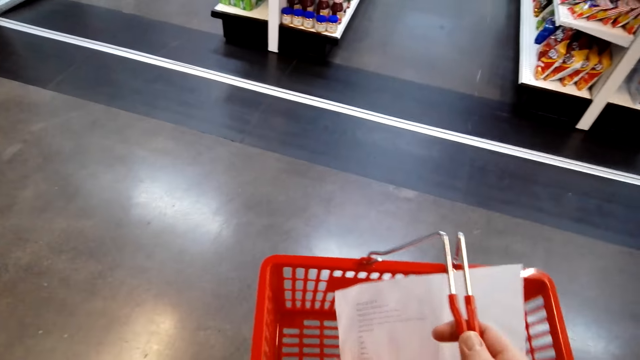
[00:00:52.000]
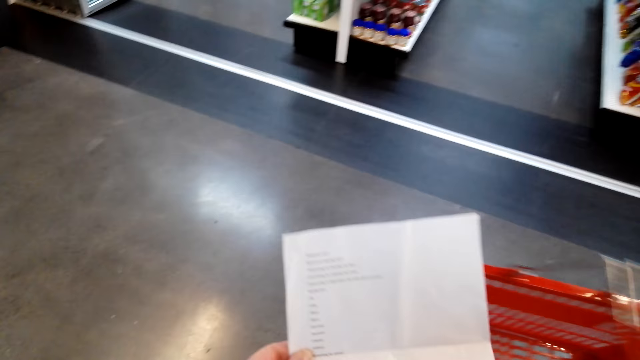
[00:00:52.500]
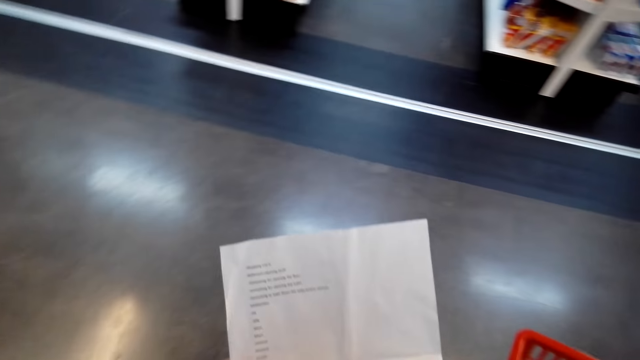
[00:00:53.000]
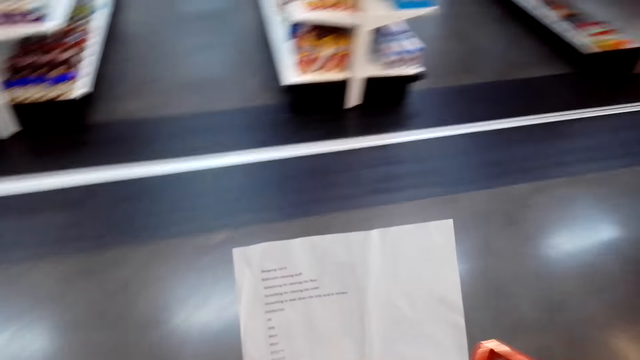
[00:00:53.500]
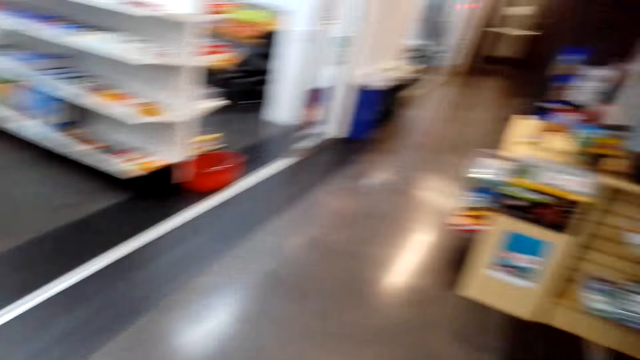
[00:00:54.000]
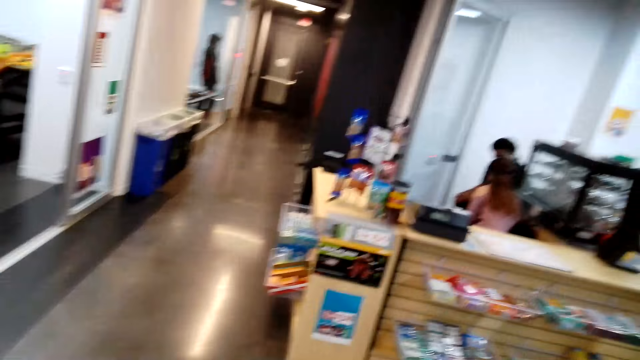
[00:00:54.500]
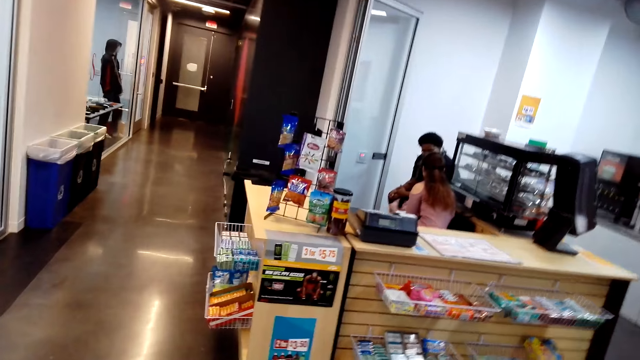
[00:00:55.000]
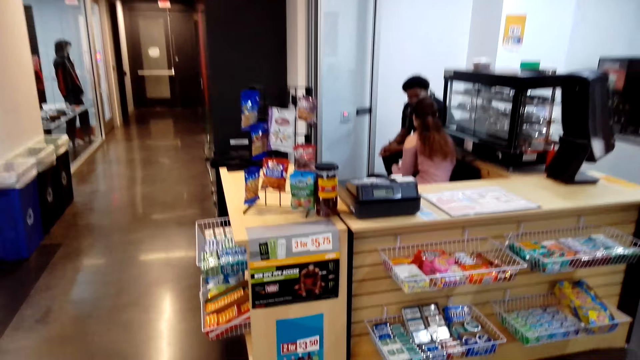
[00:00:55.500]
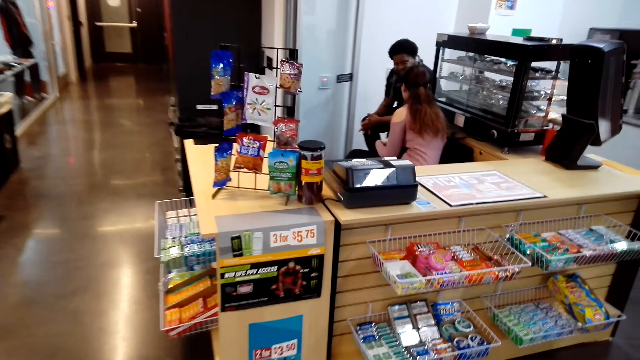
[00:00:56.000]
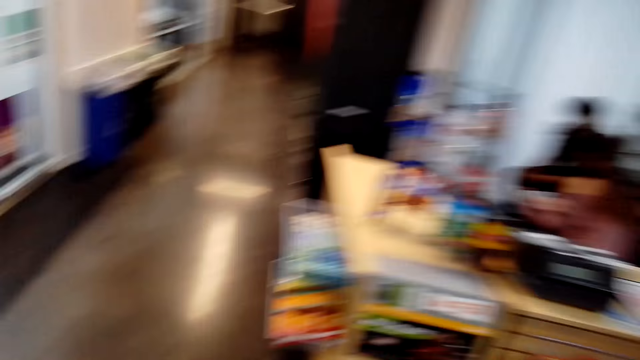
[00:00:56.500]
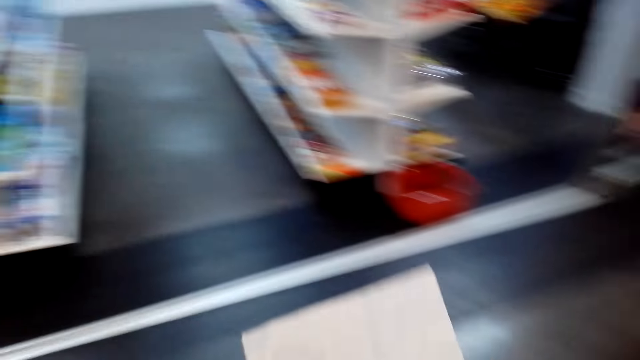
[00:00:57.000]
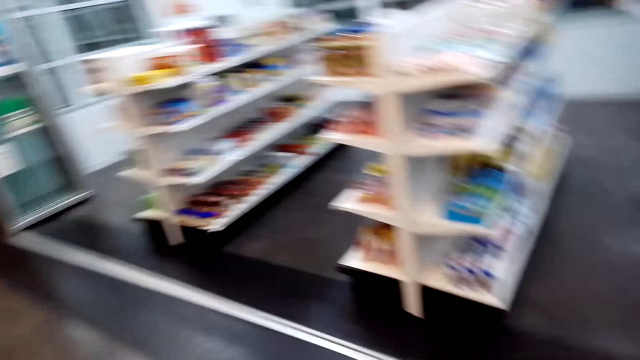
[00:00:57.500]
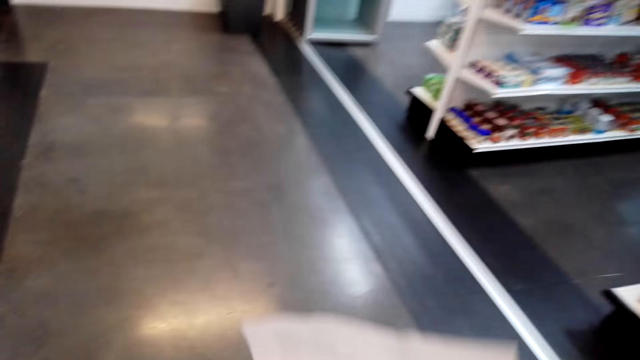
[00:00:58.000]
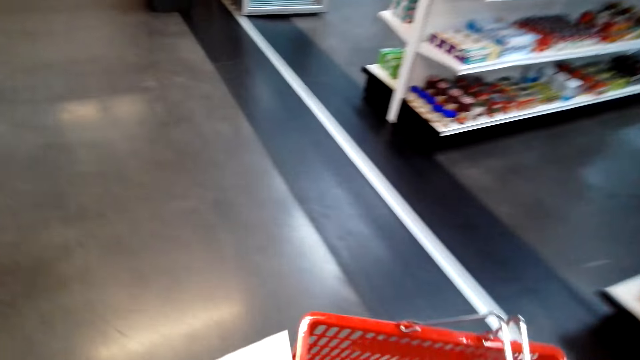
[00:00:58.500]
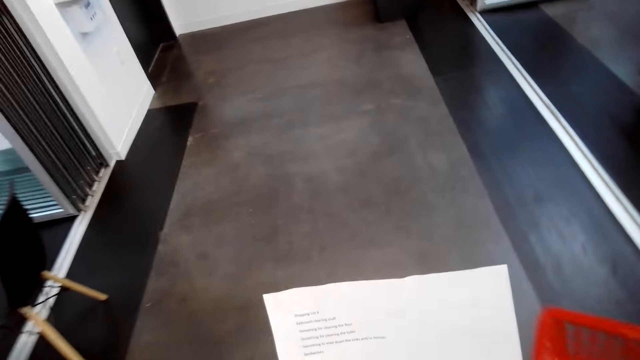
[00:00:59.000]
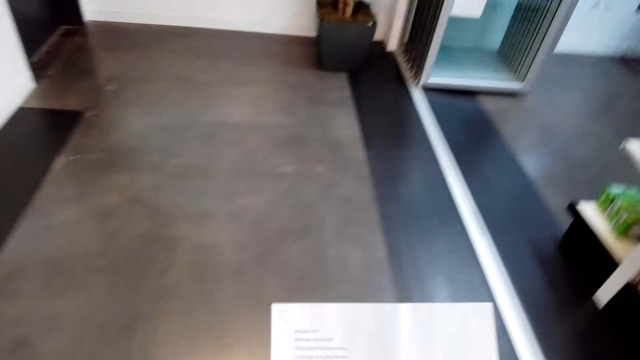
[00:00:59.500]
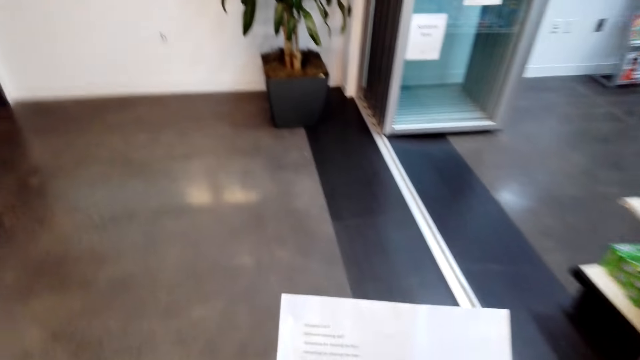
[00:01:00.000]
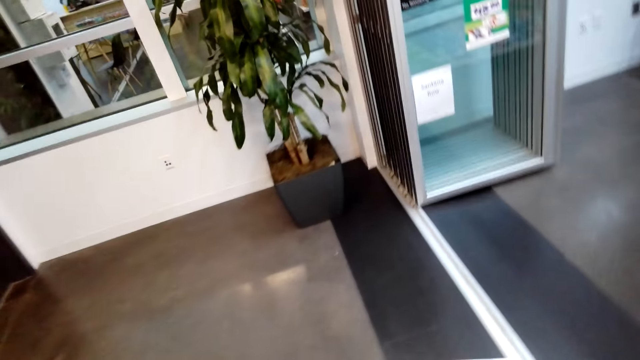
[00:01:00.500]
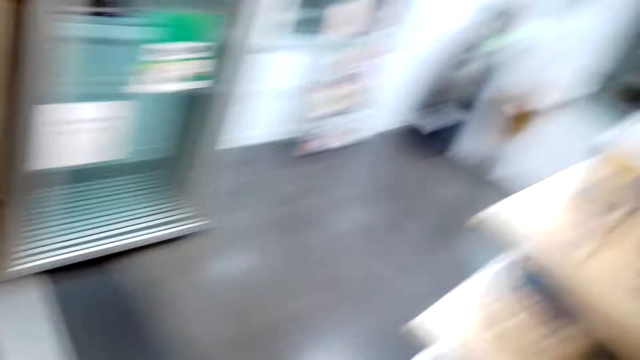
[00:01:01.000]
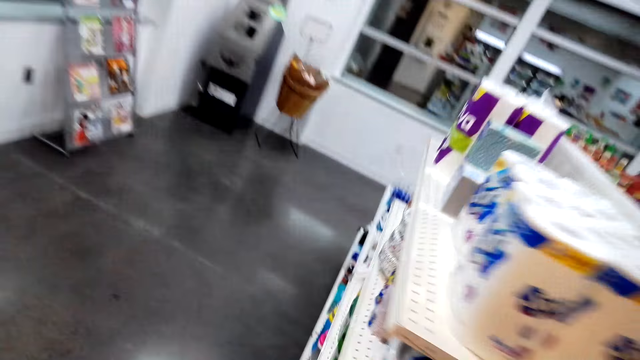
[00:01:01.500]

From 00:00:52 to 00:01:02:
The camera wearer puts the paper in the basket. They look at the paper. They walk around the mall.

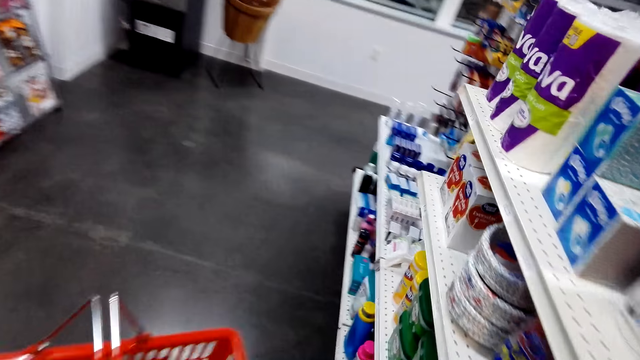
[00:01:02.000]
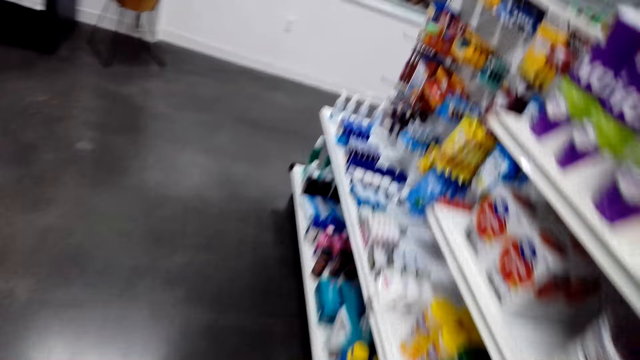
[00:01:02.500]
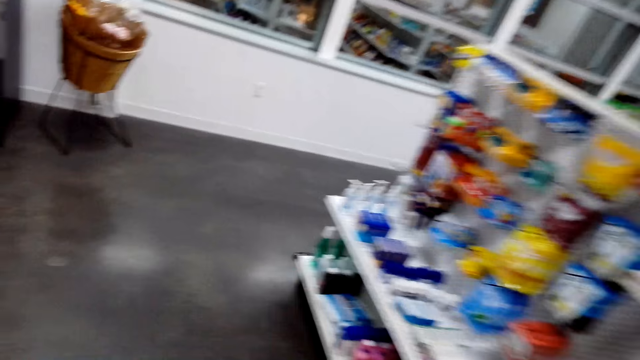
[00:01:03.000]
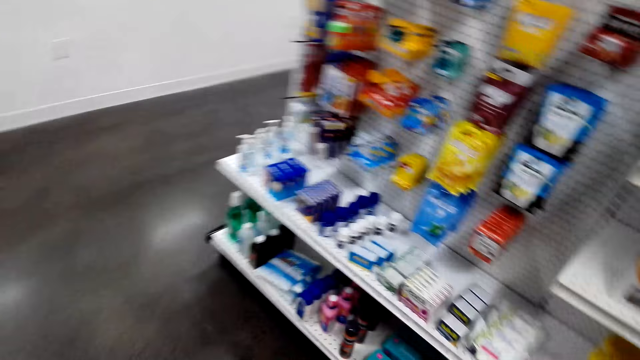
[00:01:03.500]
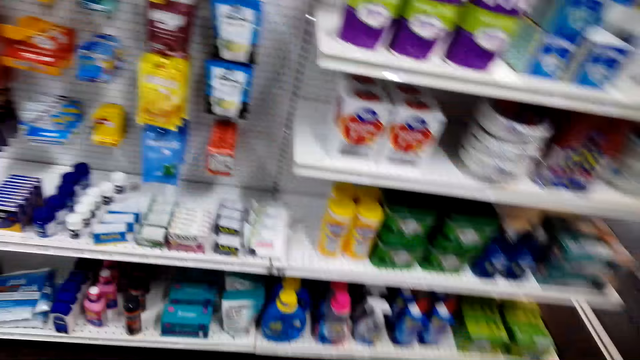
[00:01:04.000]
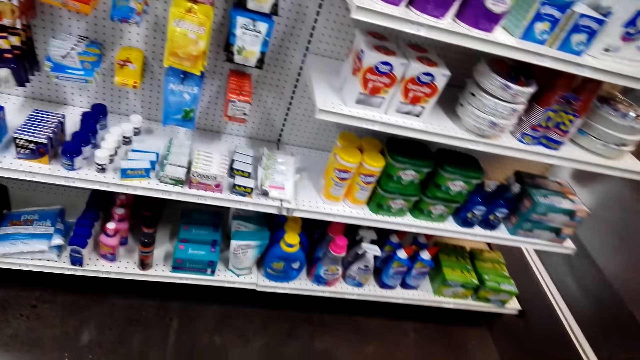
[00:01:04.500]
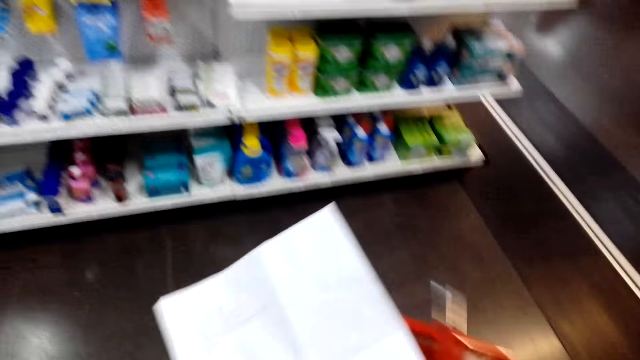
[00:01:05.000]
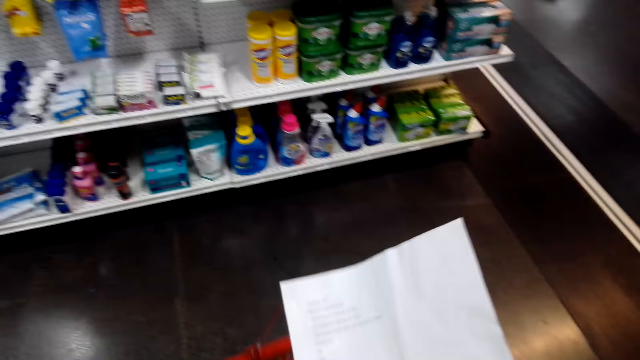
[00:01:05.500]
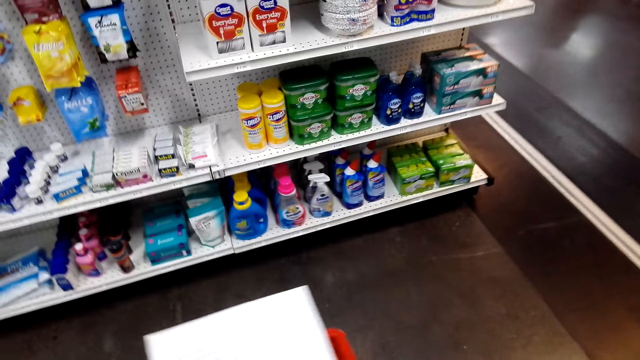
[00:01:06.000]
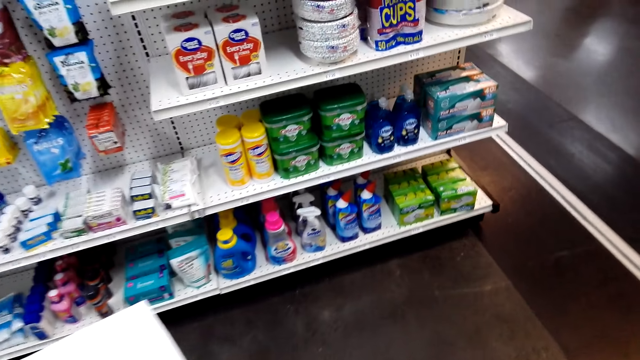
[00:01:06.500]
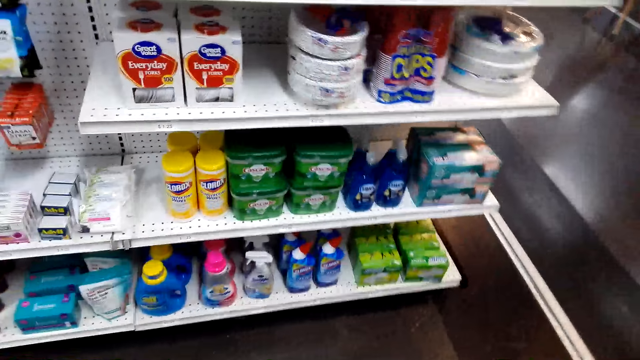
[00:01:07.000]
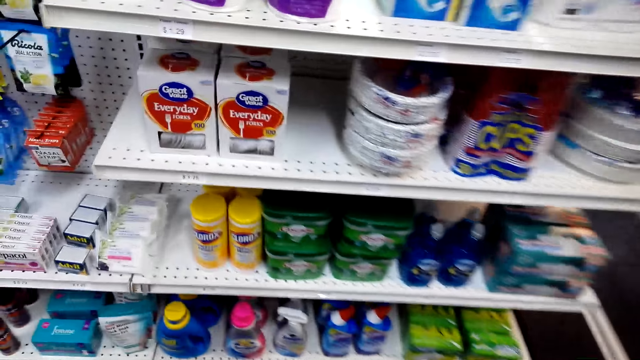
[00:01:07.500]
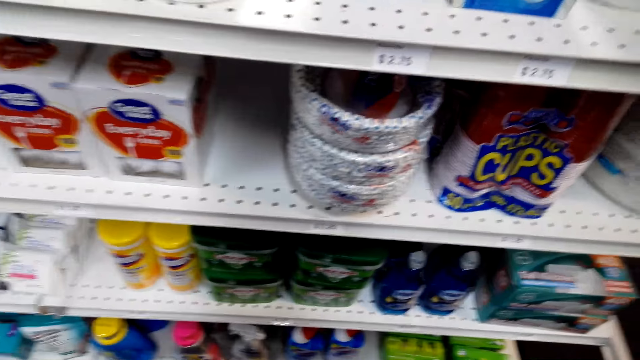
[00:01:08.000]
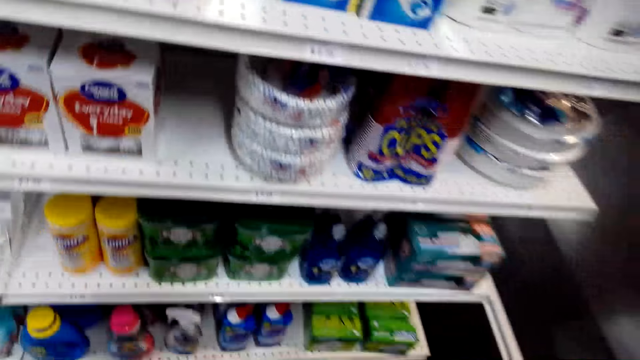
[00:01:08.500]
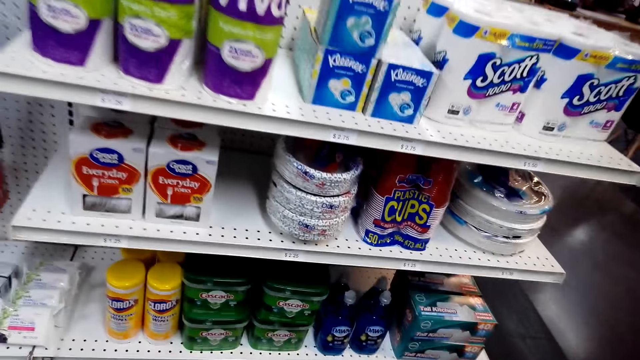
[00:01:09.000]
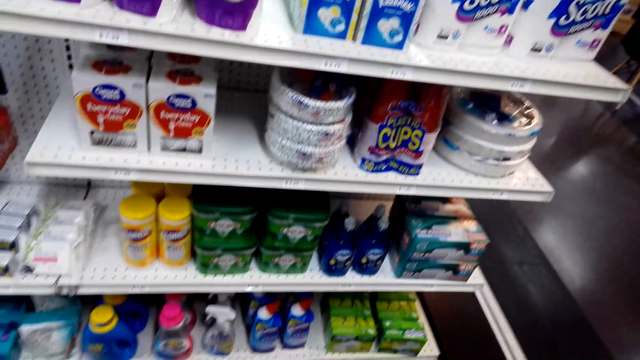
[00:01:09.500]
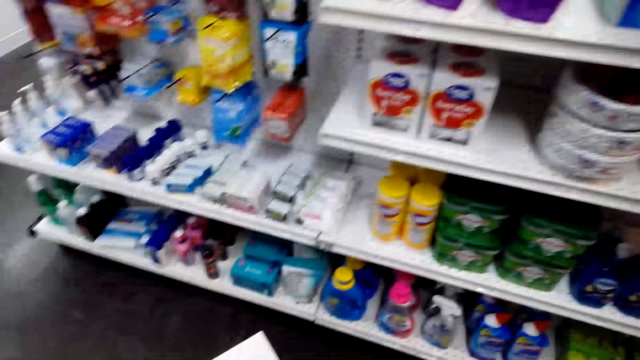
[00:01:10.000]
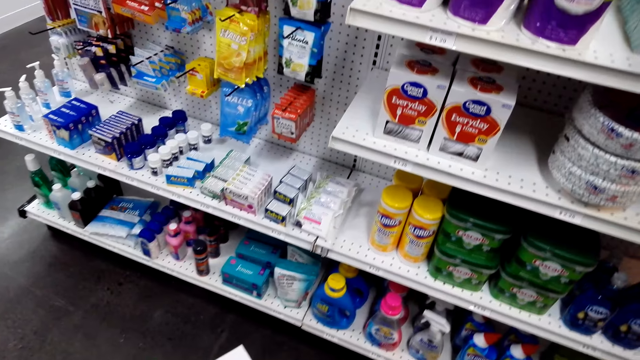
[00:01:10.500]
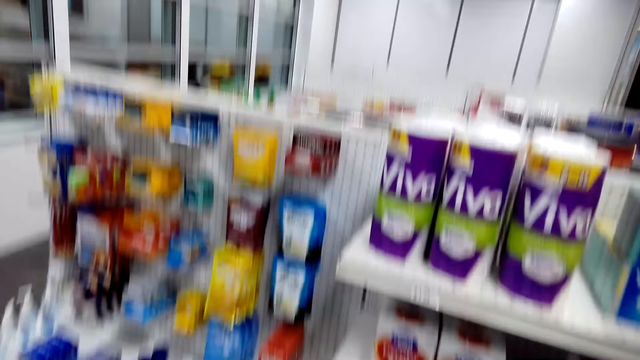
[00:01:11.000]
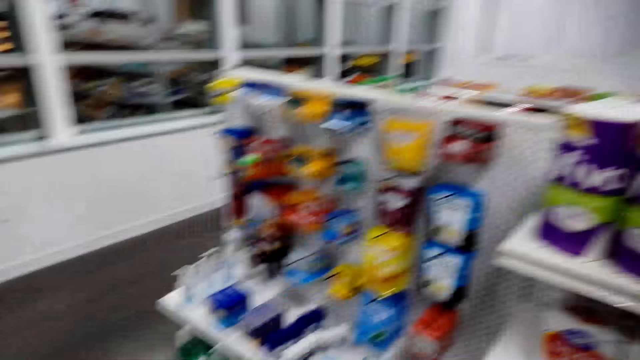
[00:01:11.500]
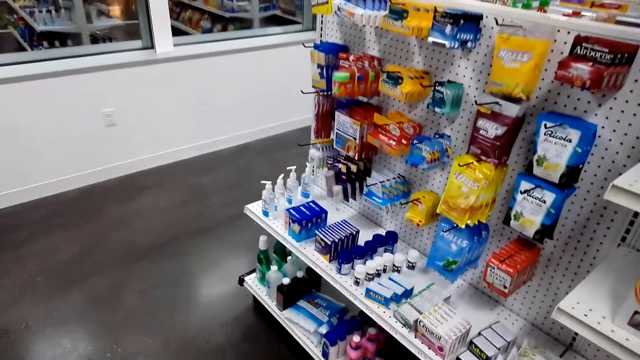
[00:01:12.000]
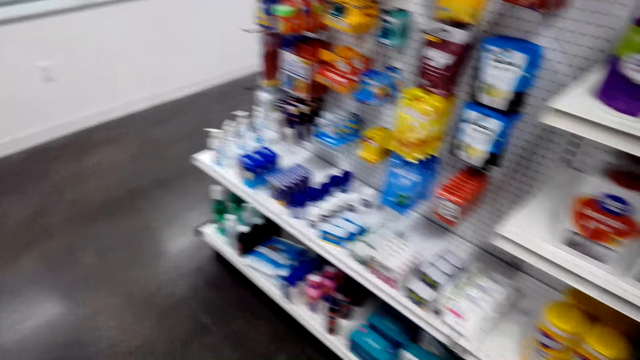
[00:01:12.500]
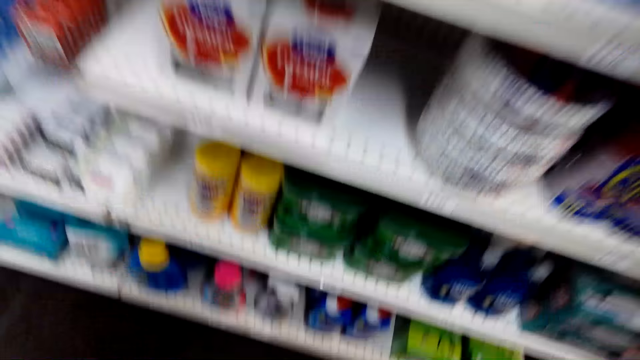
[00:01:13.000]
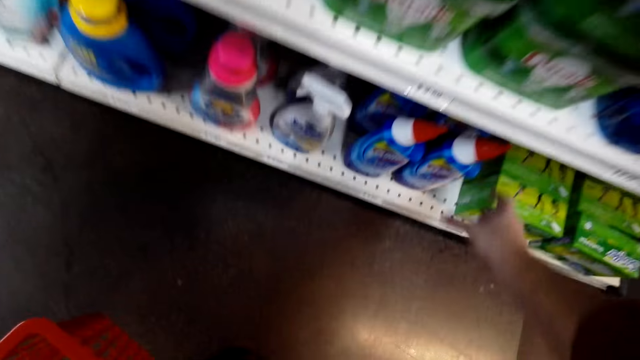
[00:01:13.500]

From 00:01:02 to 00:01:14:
The camera wearer checks the shop shelves. They look around.
